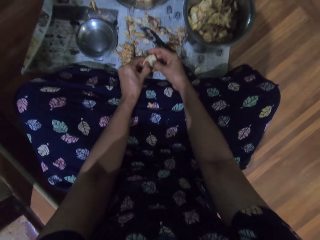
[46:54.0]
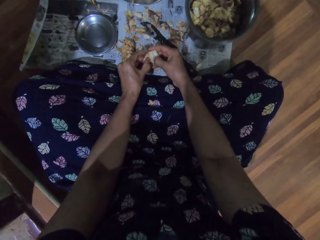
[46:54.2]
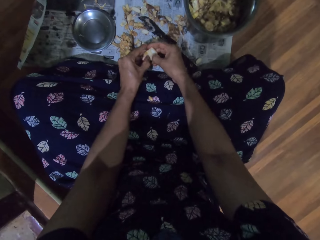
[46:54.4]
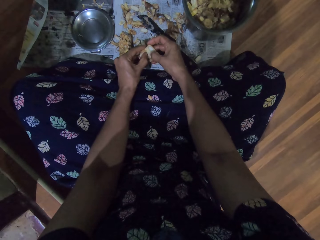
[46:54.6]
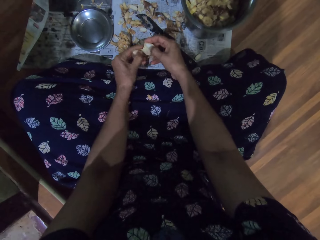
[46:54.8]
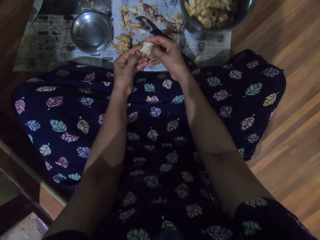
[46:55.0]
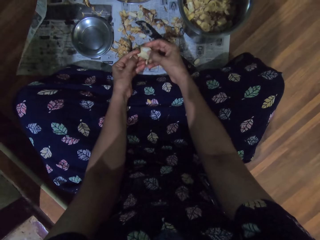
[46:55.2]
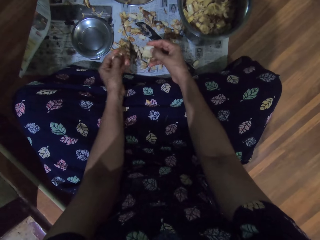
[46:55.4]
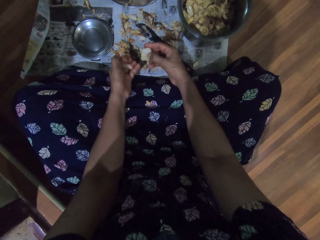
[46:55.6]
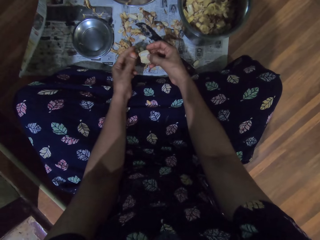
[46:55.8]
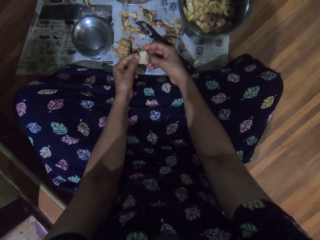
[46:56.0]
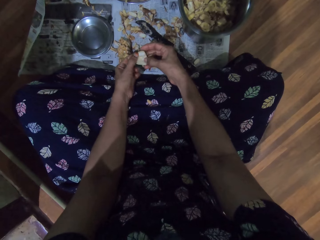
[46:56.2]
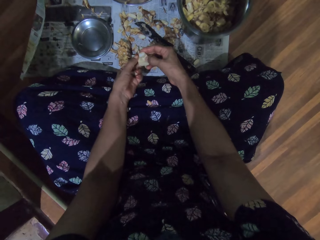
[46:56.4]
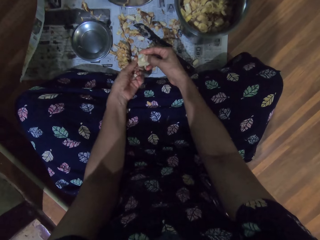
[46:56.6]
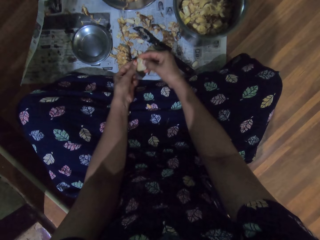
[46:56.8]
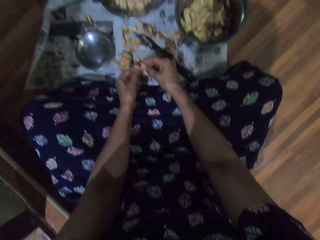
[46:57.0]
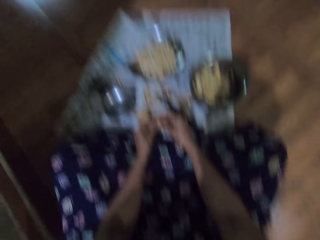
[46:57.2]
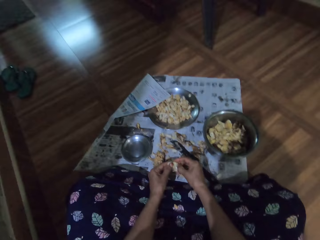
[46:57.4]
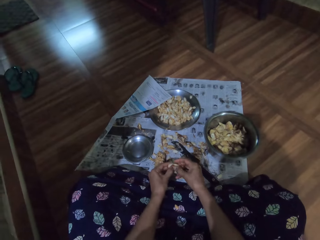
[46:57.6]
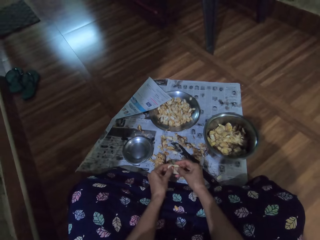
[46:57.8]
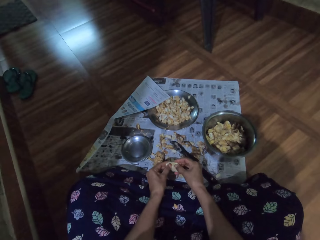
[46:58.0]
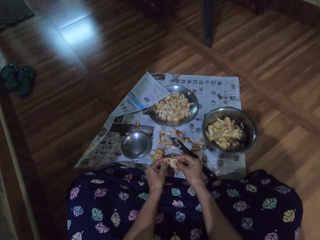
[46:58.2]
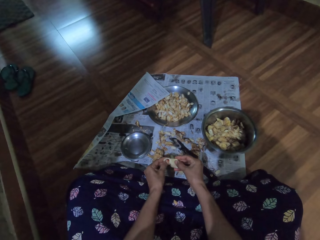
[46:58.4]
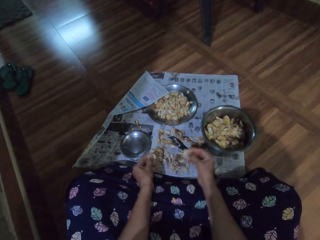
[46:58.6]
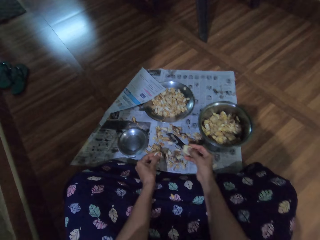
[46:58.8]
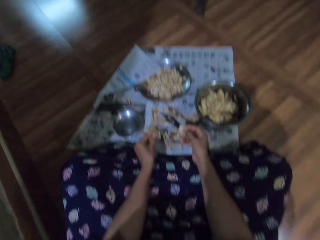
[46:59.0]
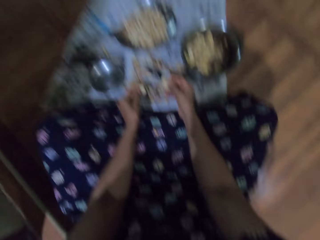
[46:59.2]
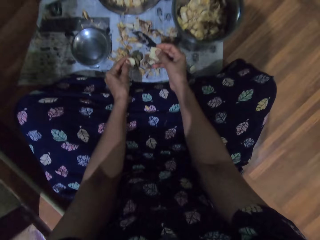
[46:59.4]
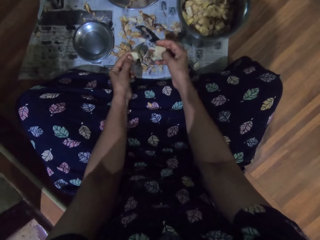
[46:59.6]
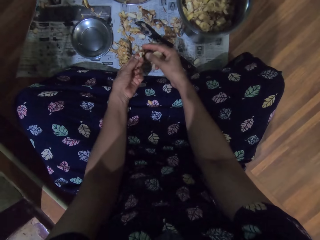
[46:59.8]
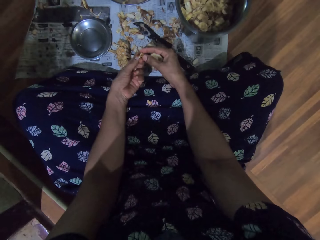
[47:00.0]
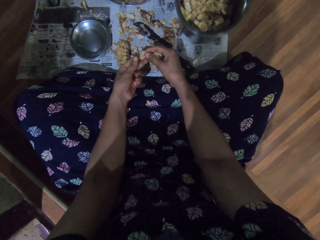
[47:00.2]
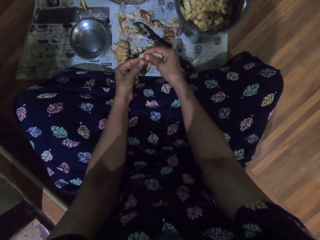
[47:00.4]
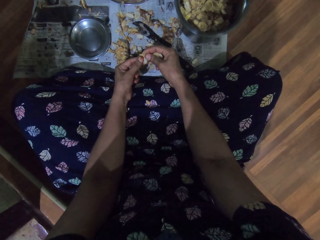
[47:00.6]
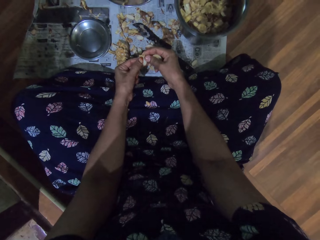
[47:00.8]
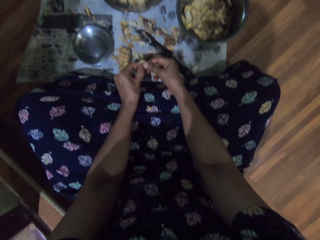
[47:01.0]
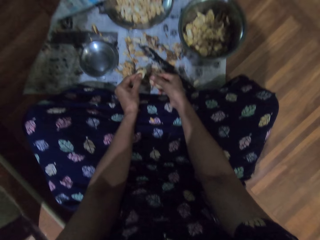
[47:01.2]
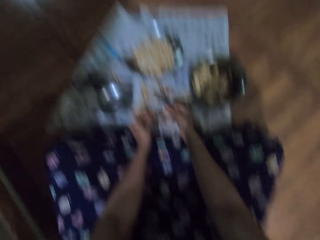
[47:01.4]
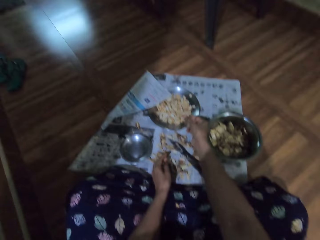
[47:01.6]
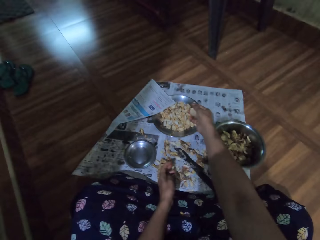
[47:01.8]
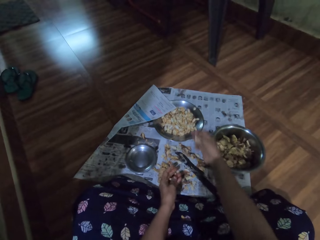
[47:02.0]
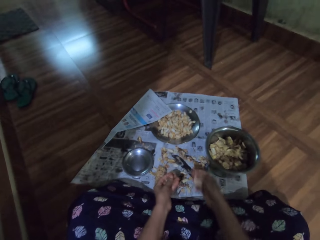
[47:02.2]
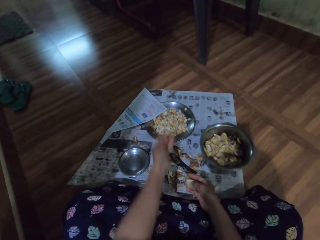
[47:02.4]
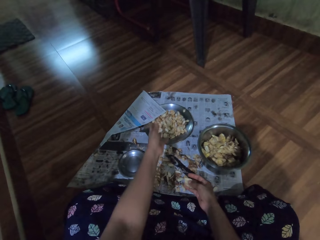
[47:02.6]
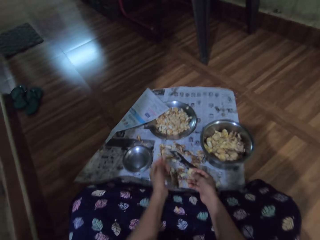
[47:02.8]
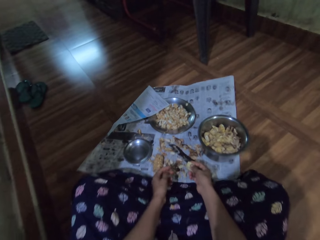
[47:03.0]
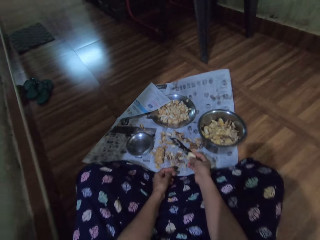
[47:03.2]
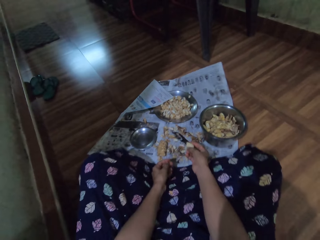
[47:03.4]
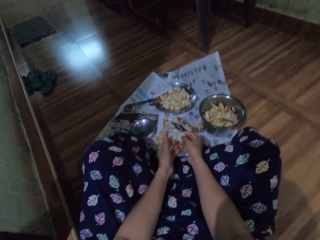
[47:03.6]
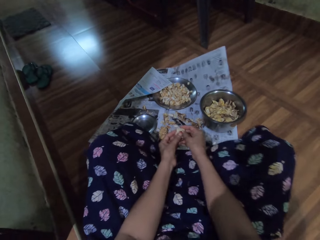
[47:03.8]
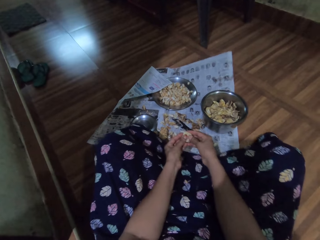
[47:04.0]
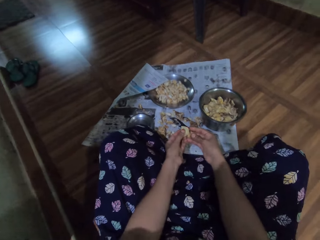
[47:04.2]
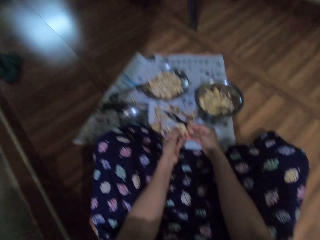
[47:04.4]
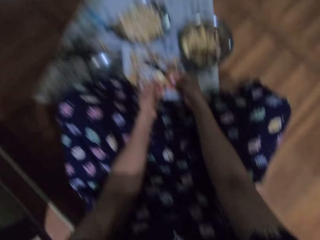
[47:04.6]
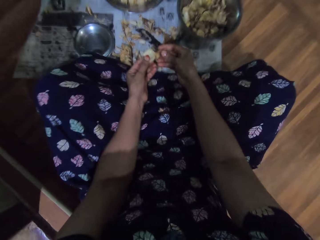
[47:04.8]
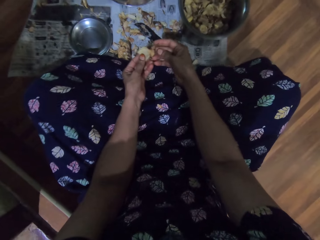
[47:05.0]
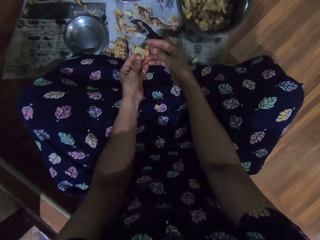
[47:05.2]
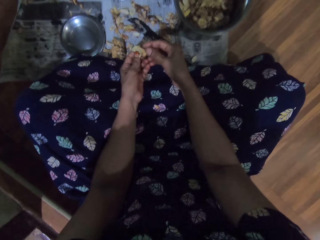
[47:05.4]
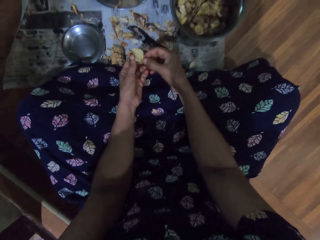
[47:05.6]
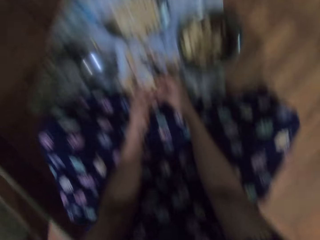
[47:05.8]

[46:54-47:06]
The camera wearer peels the garlic slice in her right hand with both hands. She holds a garlic peel with both hands. She removes her right hand from the garlic peel in both hands. She throws the garlic peel into the stainless plate on the paper on the floor with her right hand. She throws the garlic peel into the stainless plate on the paper on the floor with her left hand. She peels the garlic slice in her right hand with both hands.

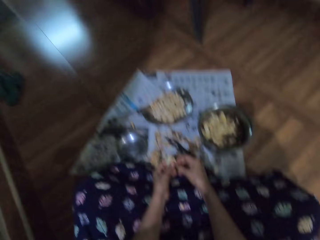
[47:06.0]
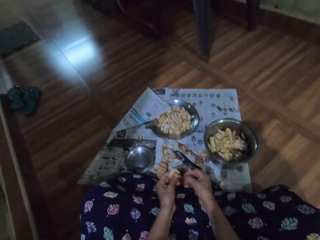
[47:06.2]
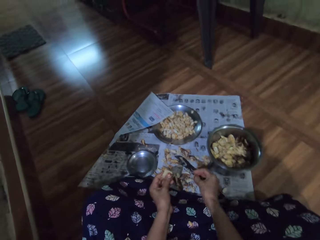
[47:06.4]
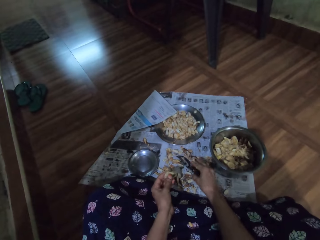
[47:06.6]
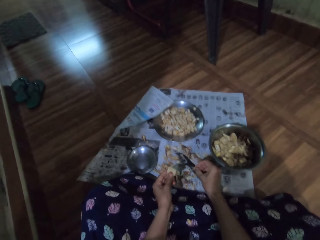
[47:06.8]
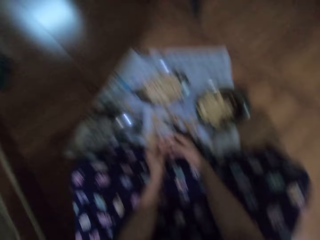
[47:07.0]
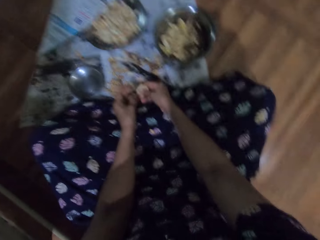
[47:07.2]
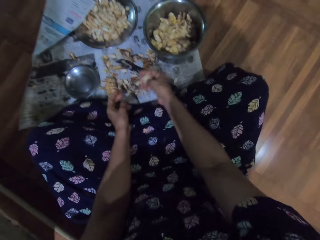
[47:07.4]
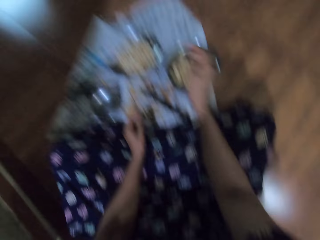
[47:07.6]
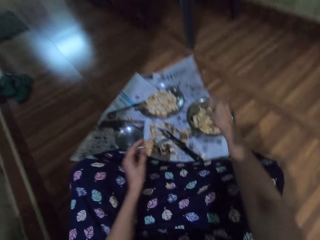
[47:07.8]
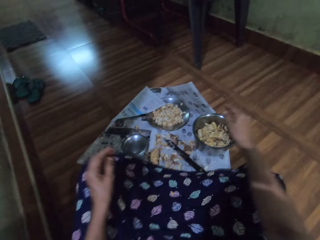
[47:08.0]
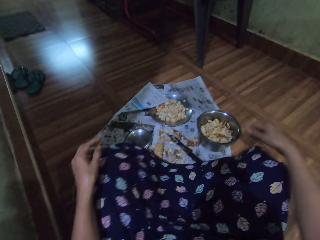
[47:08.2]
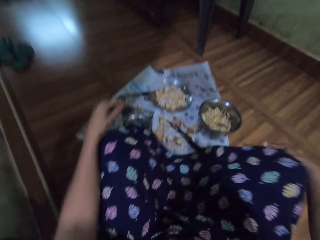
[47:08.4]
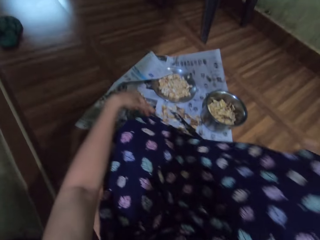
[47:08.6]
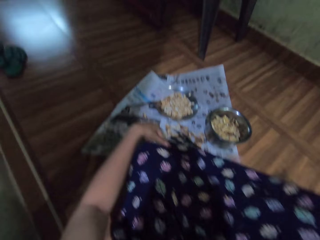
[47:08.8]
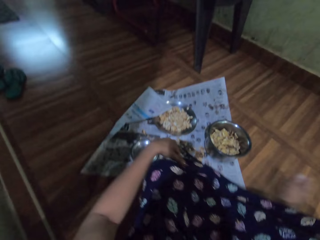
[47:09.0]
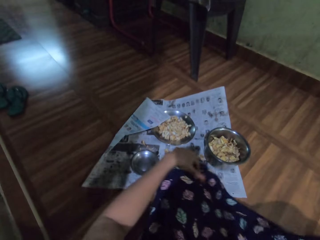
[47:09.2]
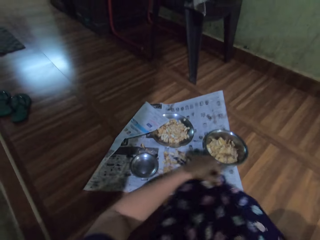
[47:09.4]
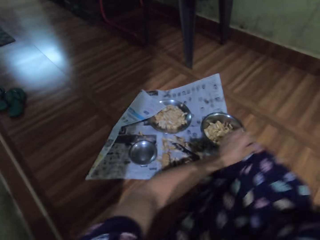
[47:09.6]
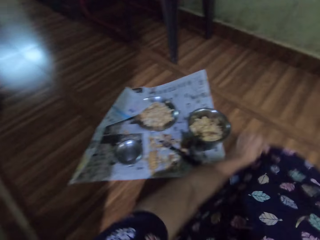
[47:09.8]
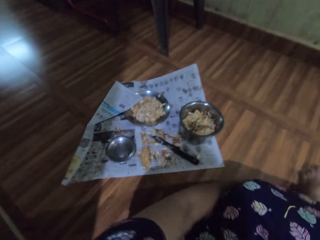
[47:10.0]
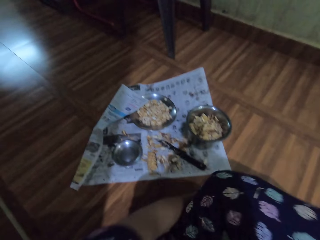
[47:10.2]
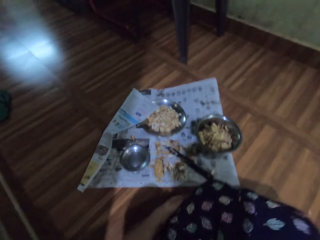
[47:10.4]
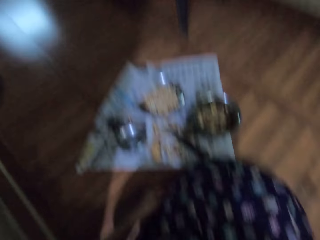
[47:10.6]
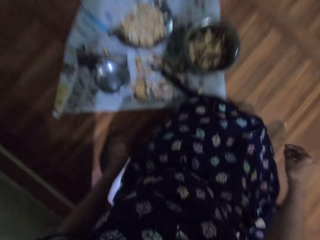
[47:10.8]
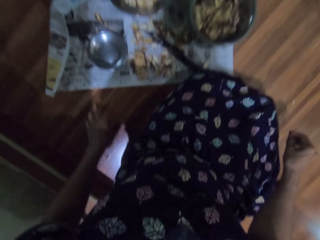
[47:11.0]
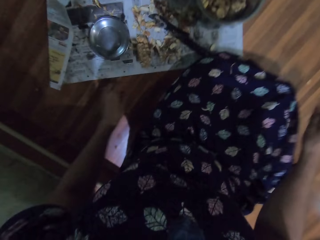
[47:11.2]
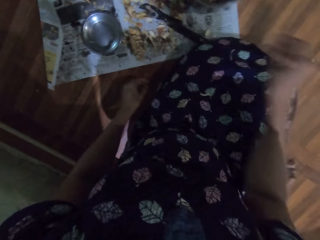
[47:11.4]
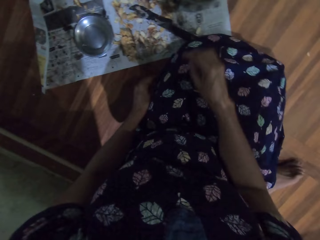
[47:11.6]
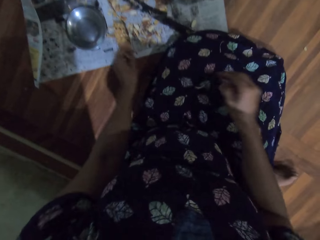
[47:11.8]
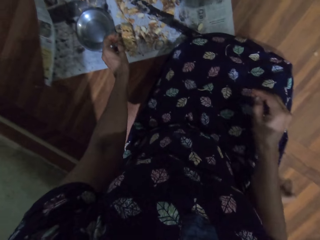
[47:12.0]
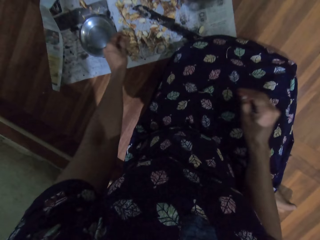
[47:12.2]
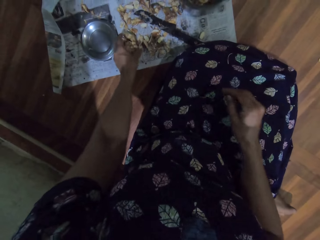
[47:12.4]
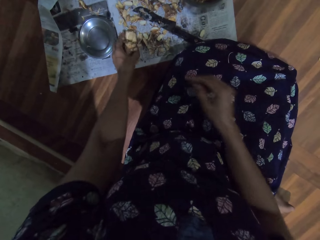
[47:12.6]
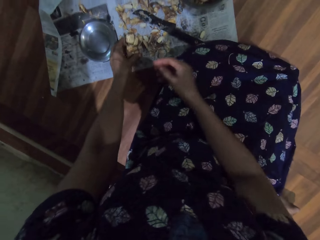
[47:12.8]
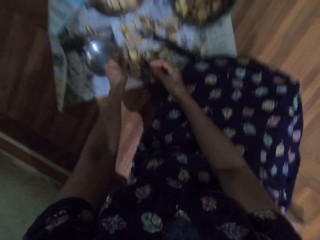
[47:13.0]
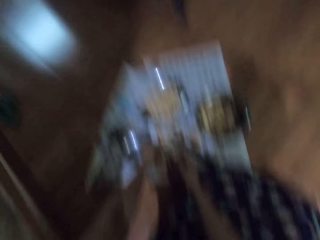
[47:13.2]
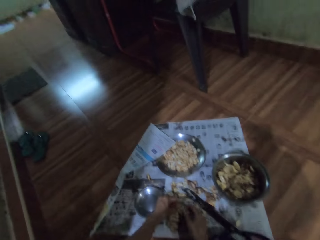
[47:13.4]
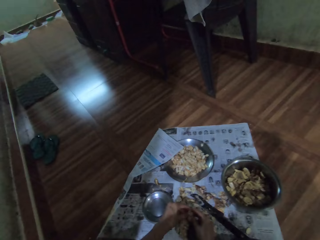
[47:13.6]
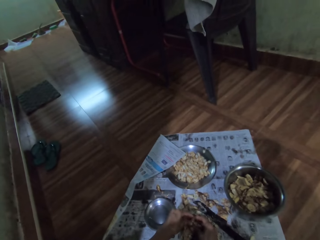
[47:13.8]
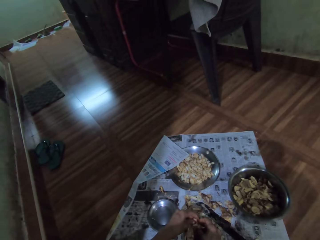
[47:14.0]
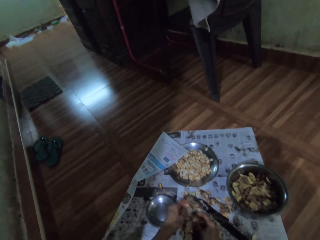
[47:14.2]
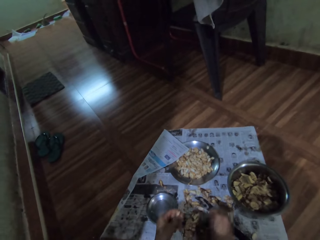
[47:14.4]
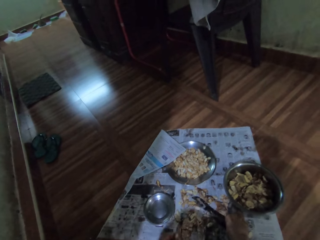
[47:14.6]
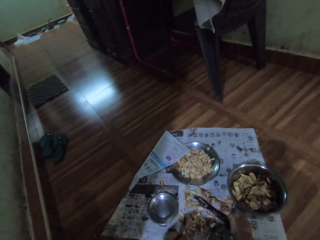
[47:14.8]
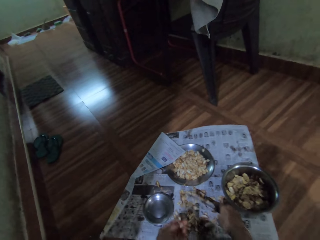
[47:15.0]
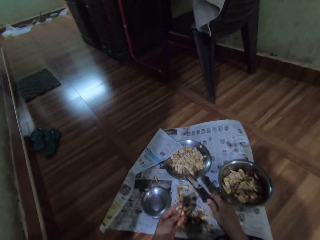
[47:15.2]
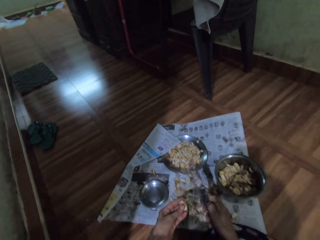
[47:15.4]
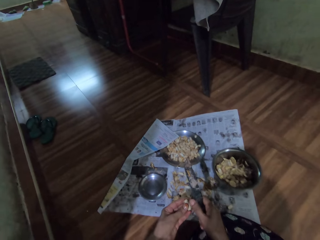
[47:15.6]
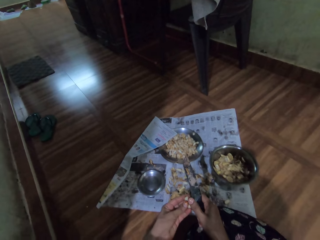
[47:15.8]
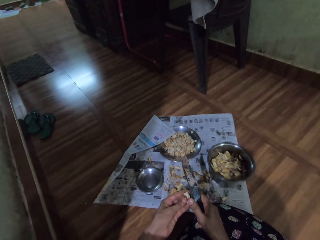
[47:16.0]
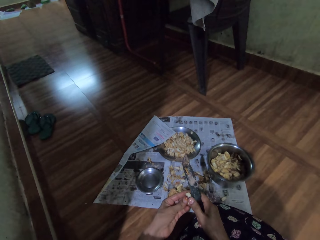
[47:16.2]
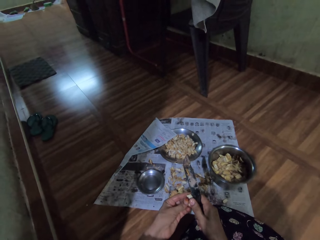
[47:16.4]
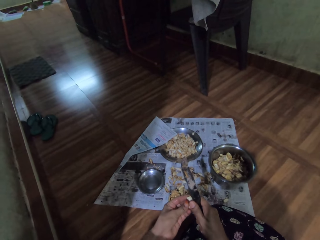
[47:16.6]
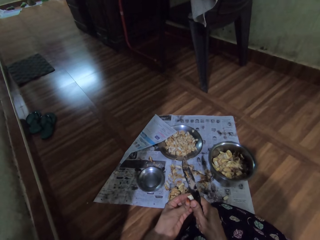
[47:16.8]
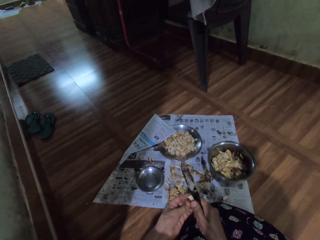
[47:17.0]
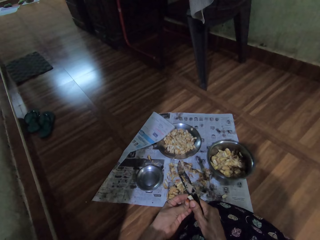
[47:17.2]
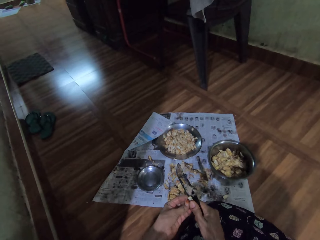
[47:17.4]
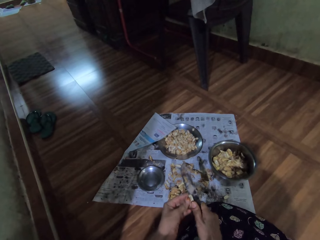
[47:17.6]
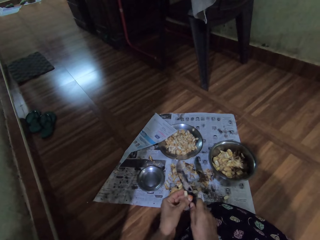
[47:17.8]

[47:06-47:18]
The camera wearer drops a garlic peel on the paper on the floor with her right hand. She transfers the garlic peel in her left hand to her right hand. She throws the garlic peel into the stainless bowl on the paper on the floor with her right hand. She adjusts both legs on the floor and adjusts her gown with both hands. She sits properly on the floor. She touches the garlic bunch on the paper on the floor with her left hand. She removes her left hand from the garlic bunch on the paper on the floor. She picks something from the paper. She cuts from the garlic bunch on the paper on the floor with both hands. She removes her right hand from the garlic on the paper on the floor. She picks up the knife on the paper on the floor with her right hand. She cuts the garlic slice in her left hand with the knife in her right hand.
